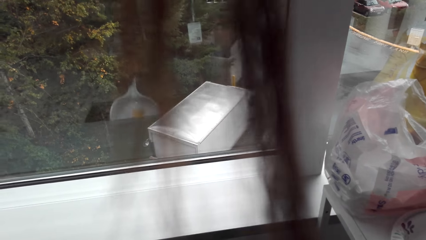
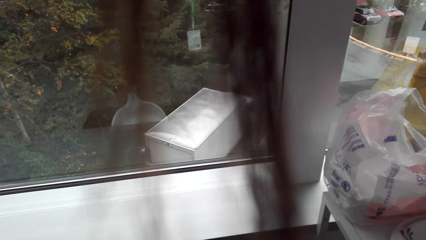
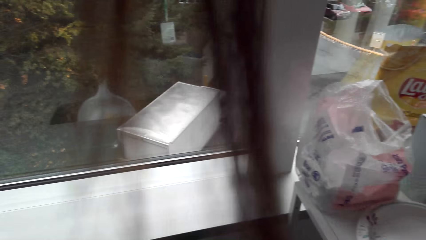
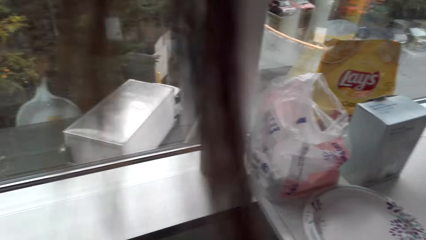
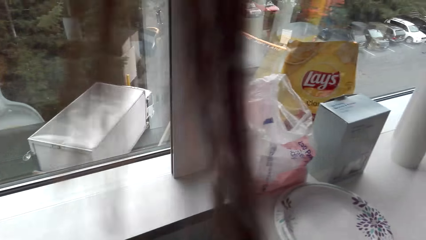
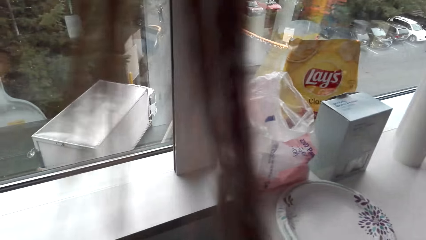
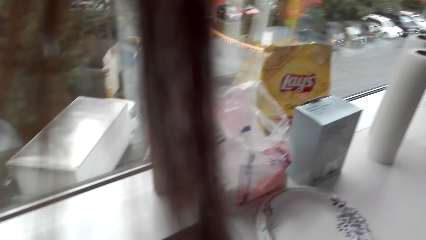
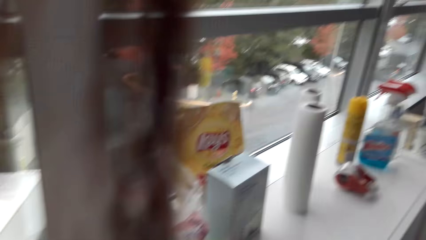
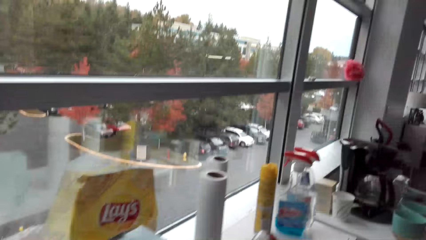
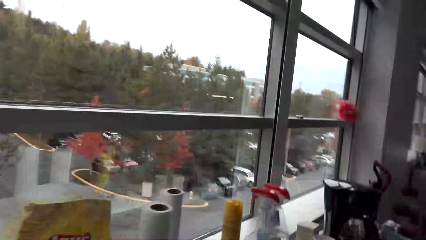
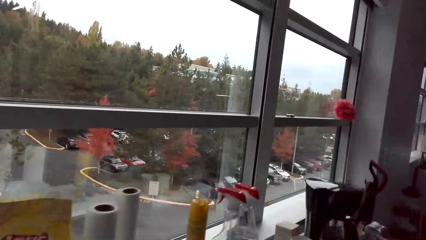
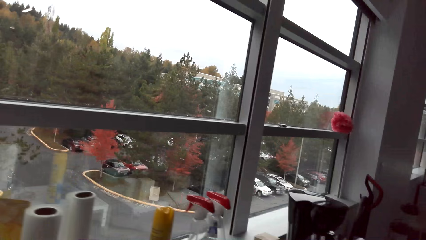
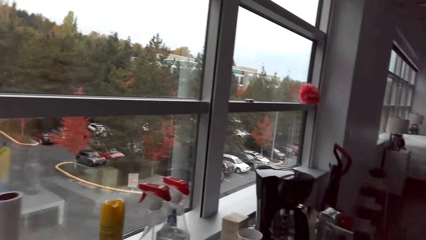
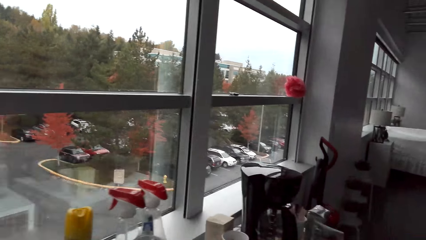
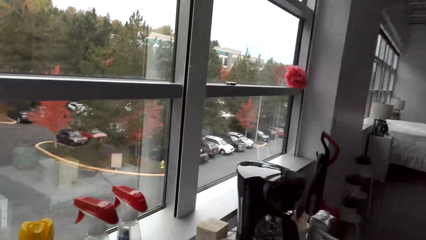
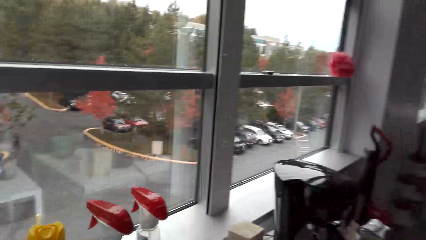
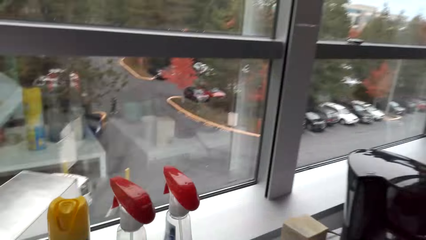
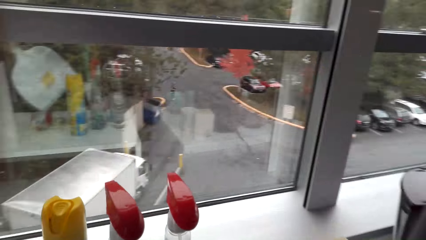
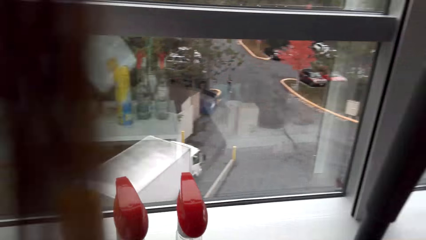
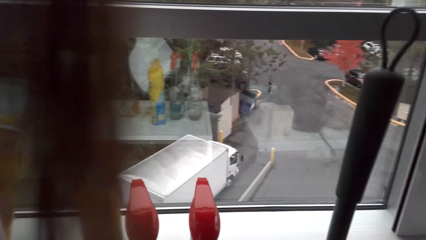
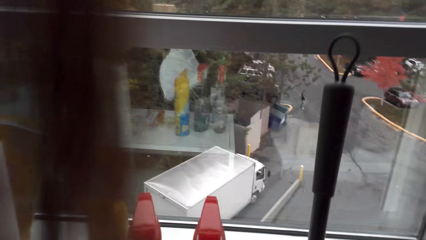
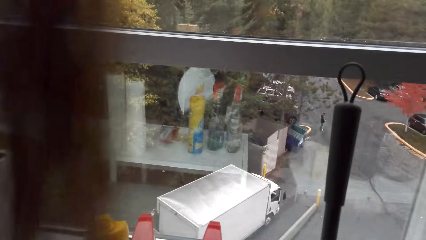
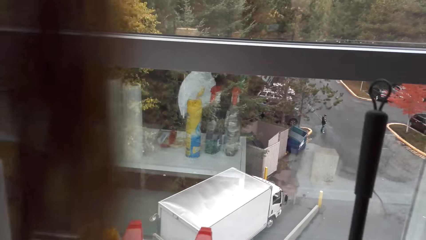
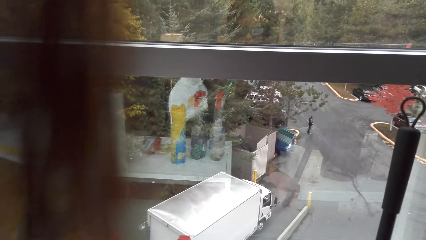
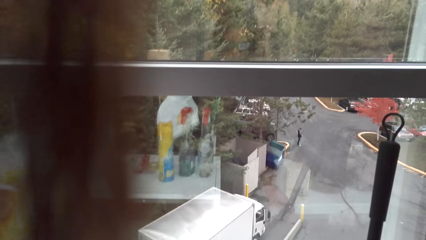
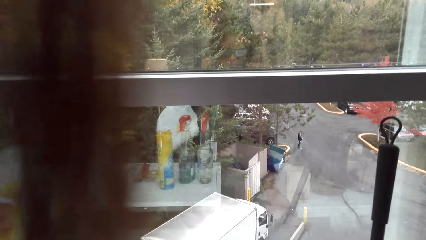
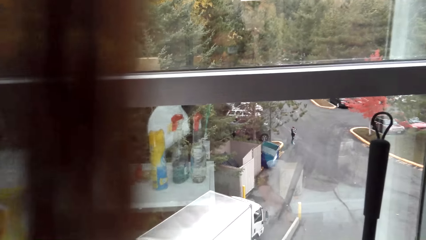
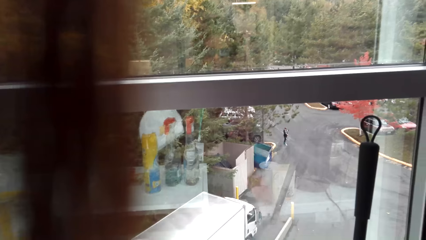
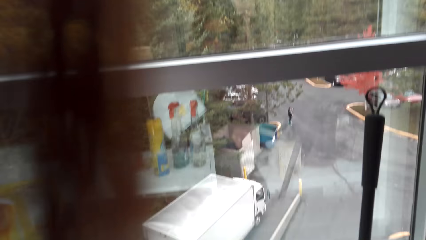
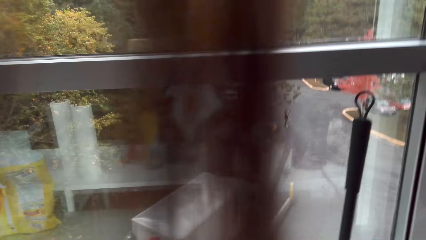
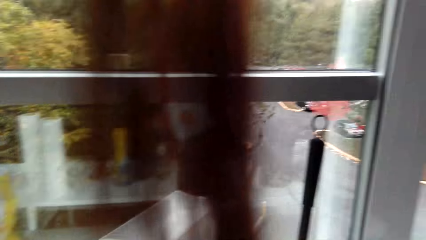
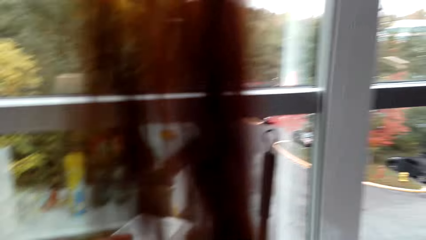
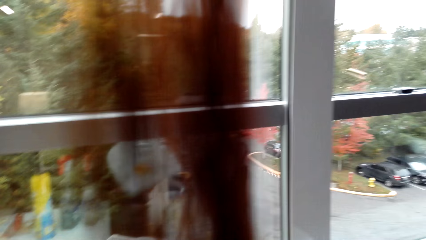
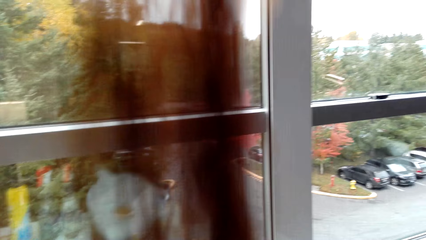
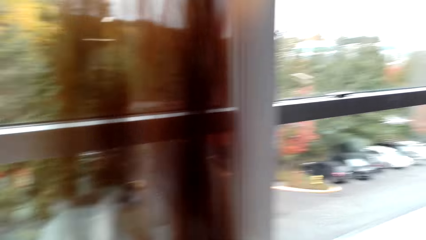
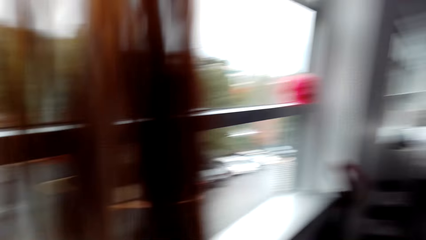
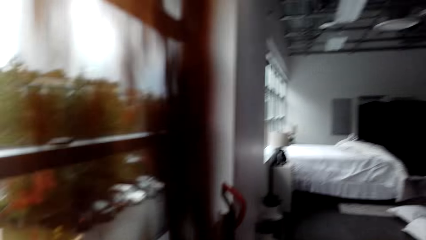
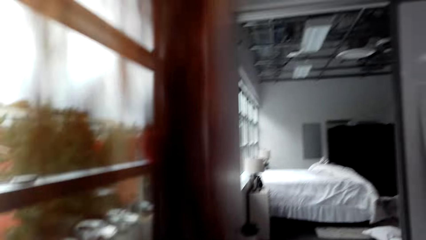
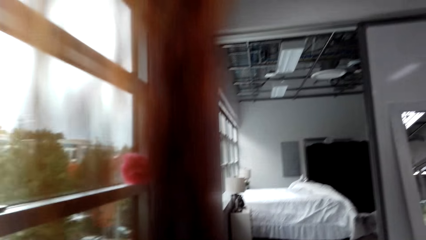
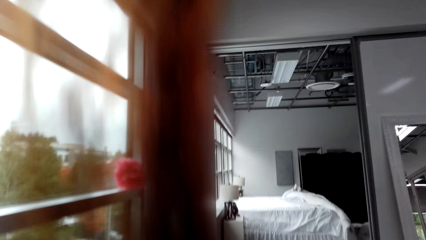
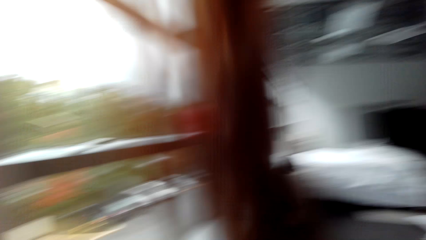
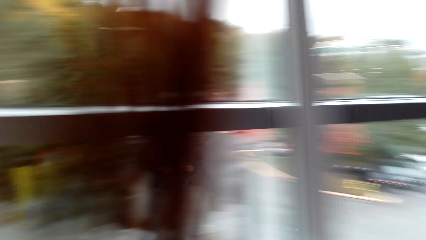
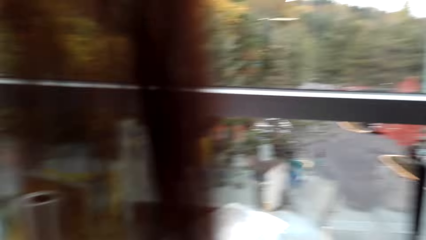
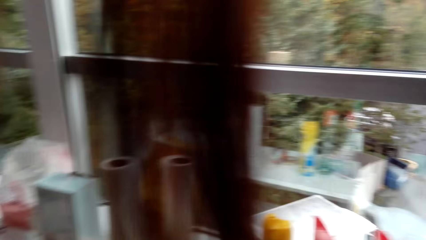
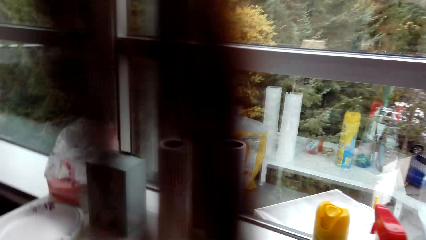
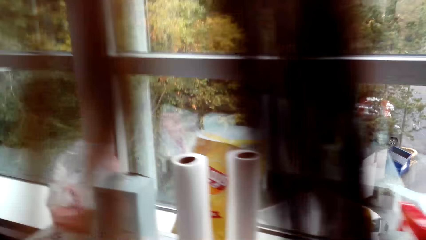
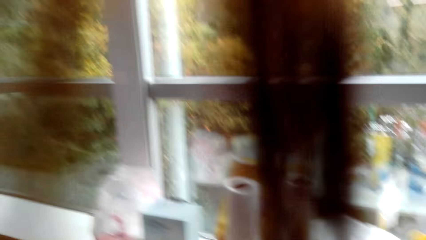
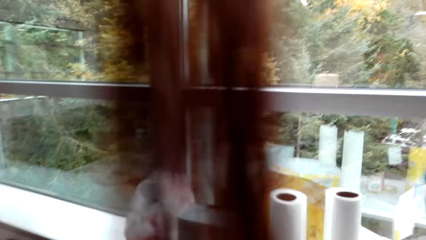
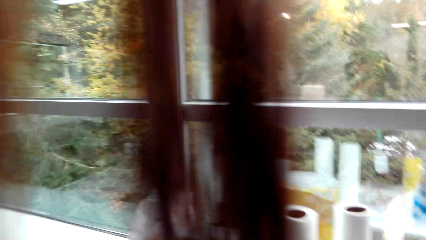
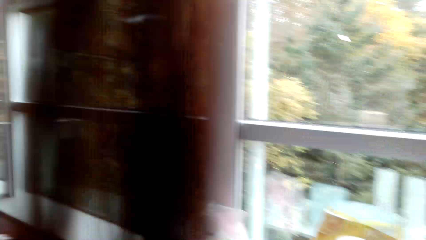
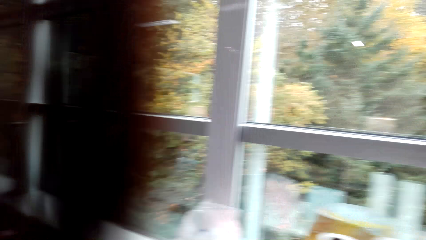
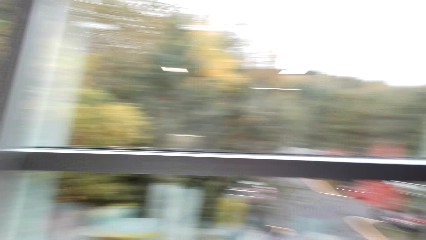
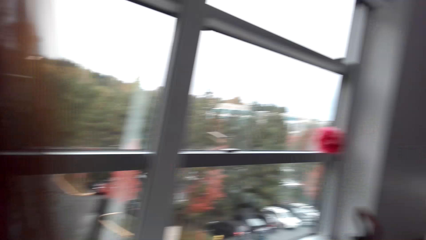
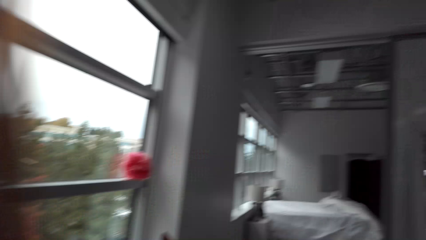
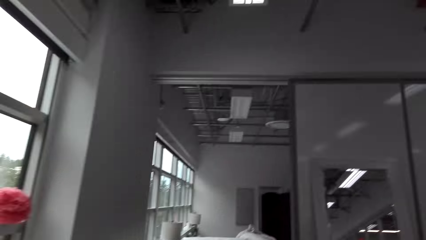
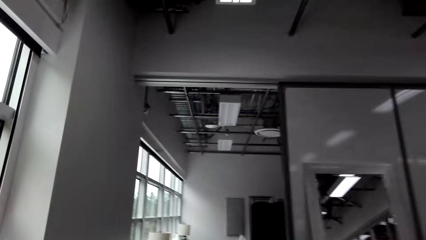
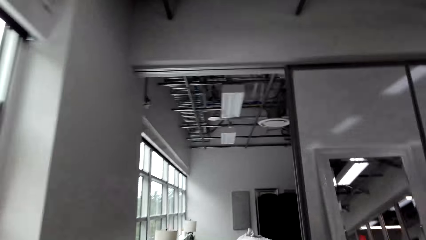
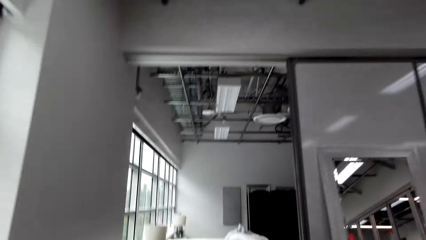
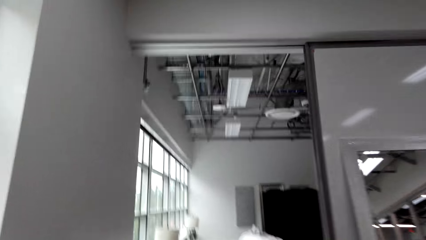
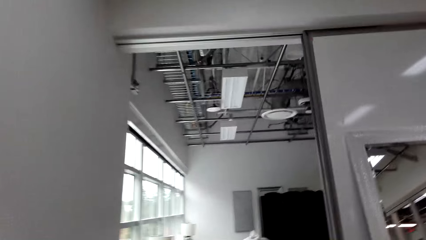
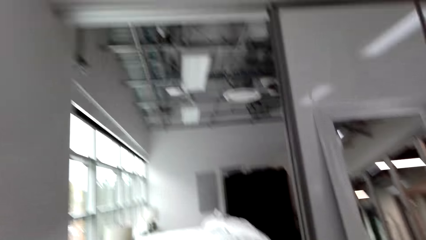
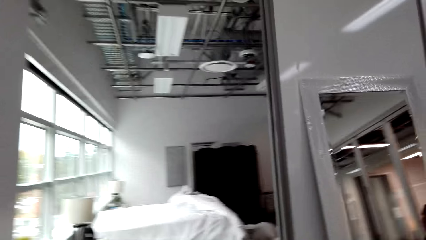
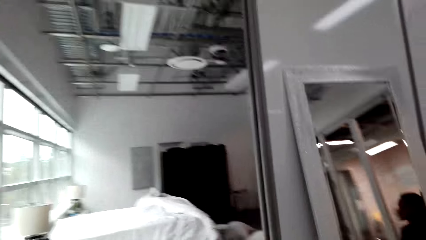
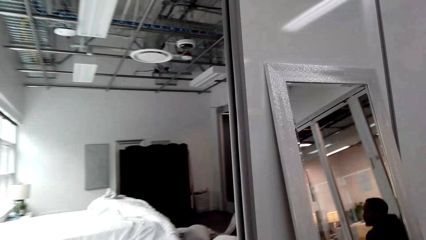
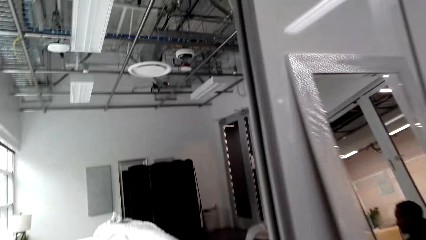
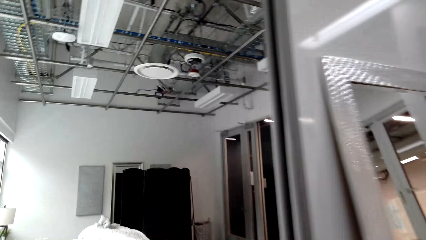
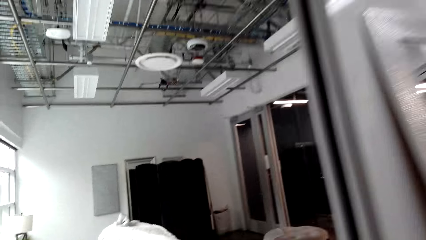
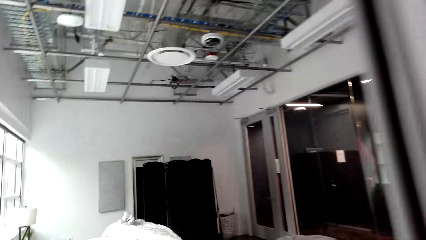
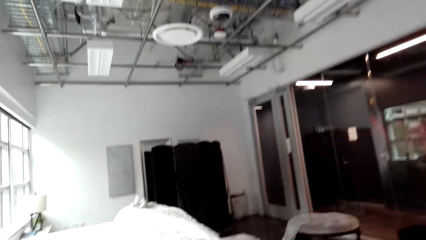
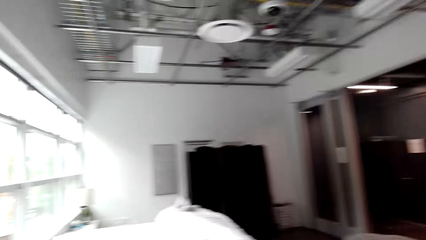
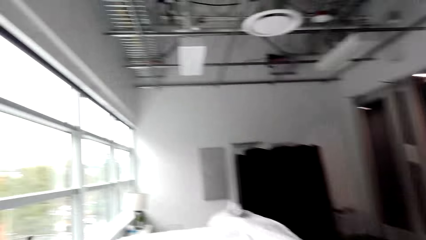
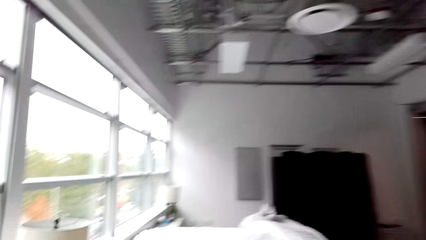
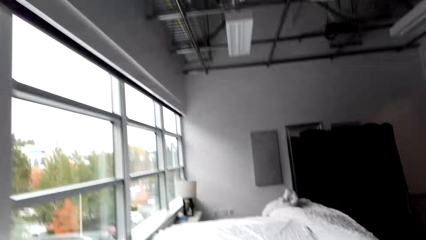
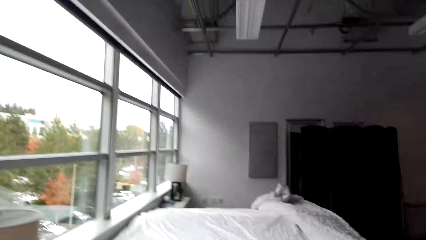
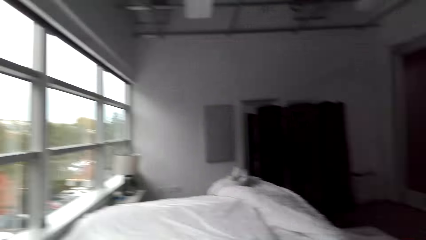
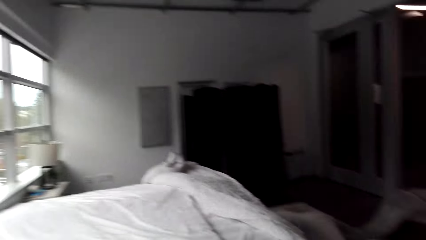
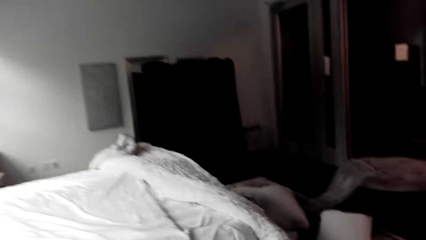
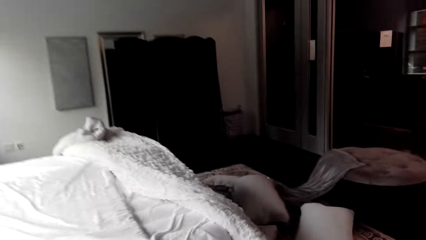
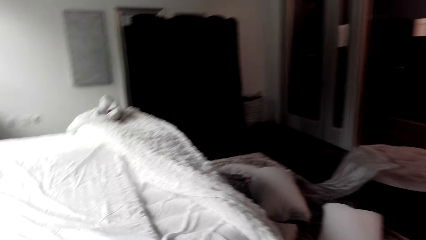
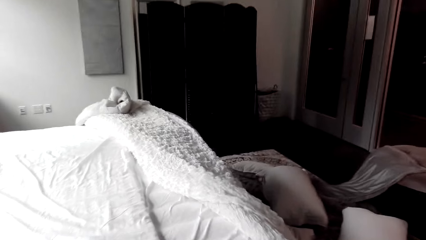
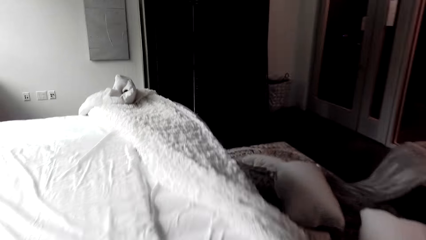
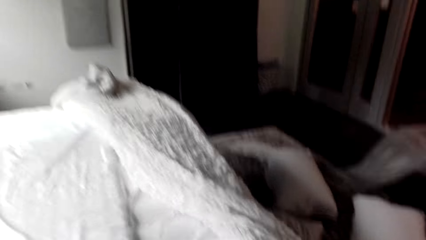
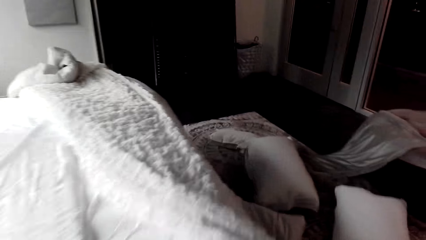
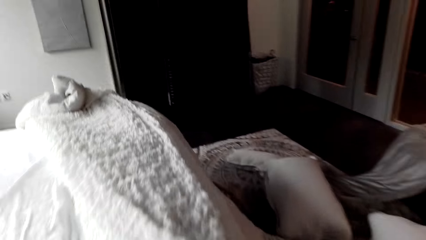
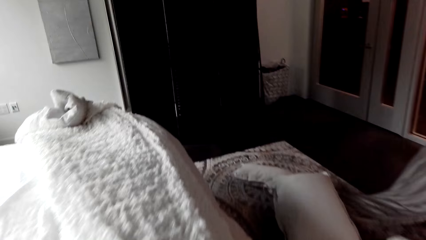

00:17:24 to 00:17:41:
The camera wearer walks around the living room. They lean the broom on the window. They look around the living room. They walk to the bedroom.
